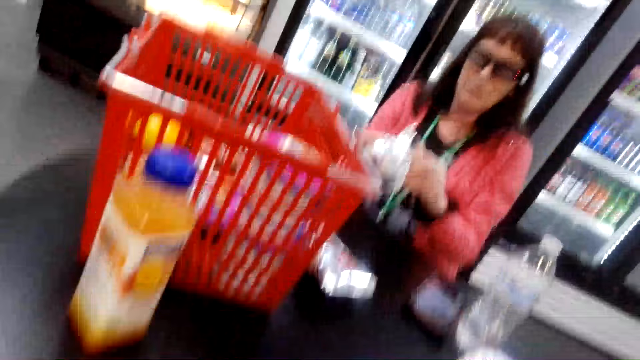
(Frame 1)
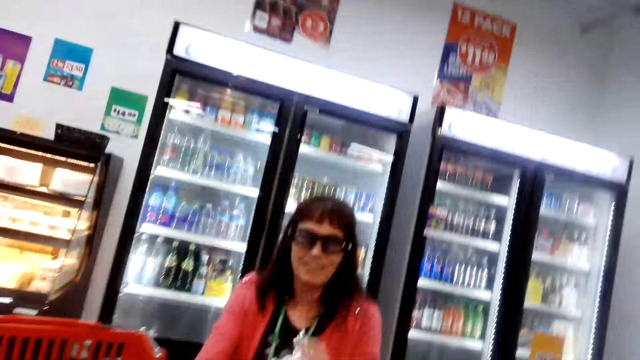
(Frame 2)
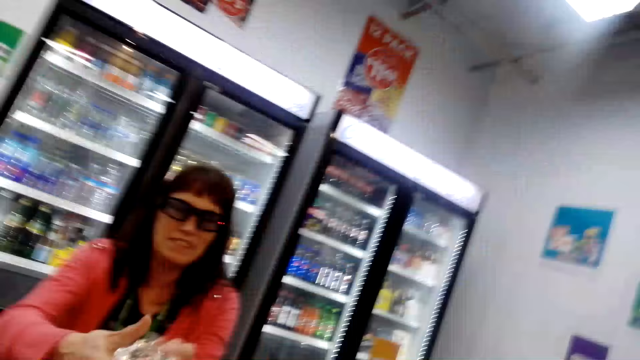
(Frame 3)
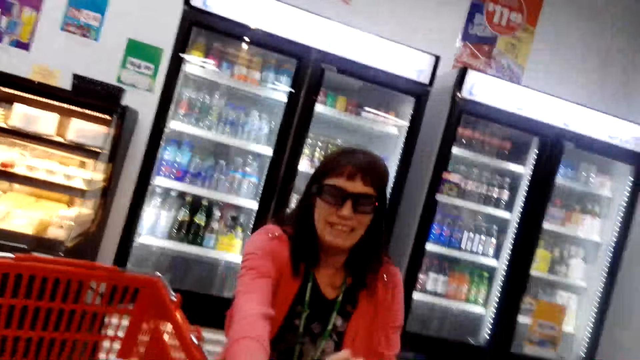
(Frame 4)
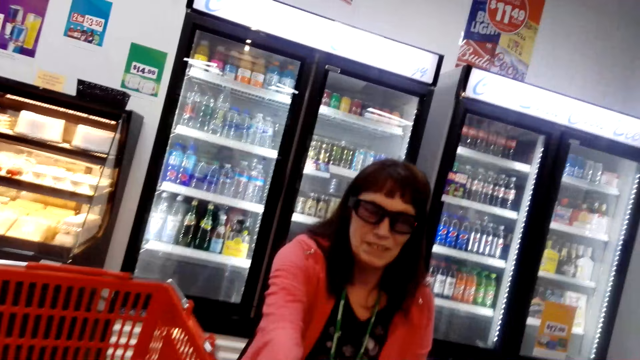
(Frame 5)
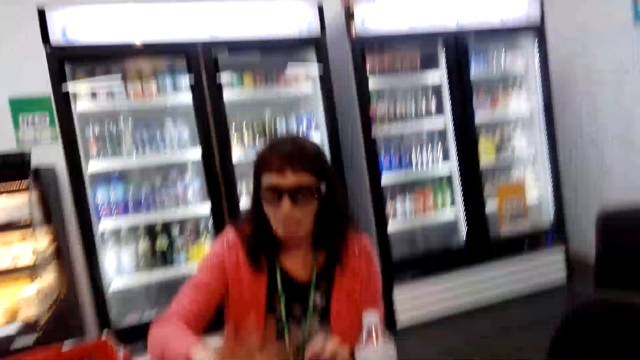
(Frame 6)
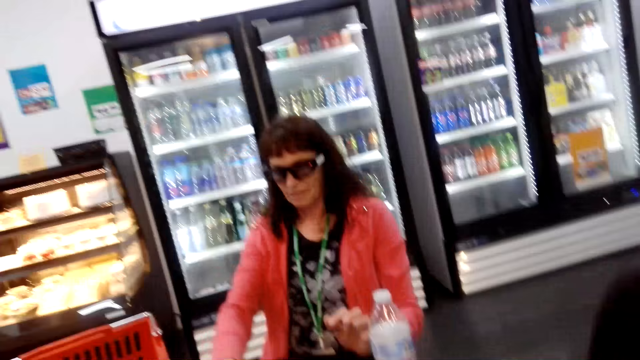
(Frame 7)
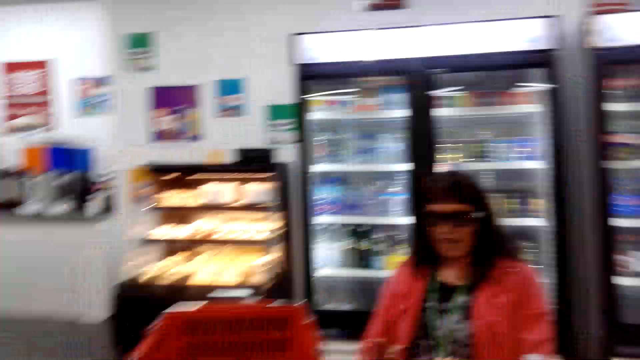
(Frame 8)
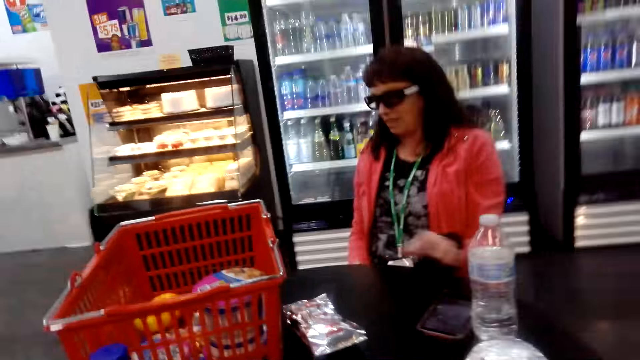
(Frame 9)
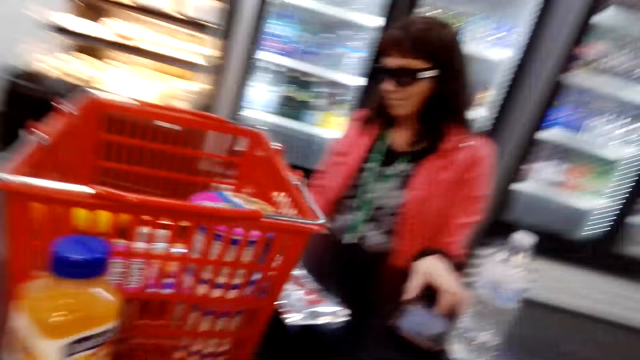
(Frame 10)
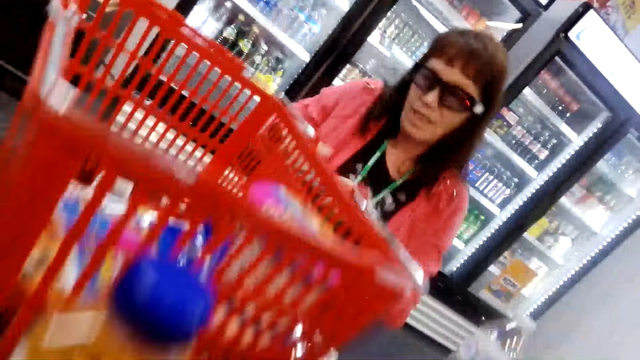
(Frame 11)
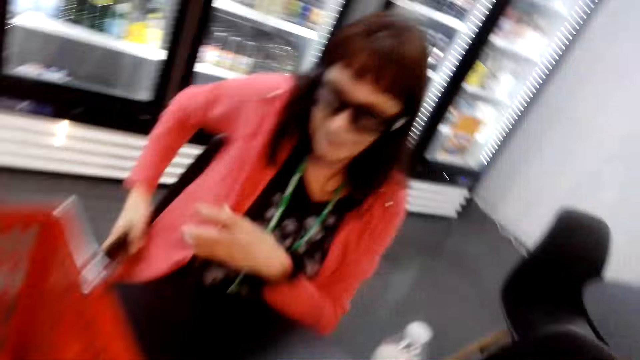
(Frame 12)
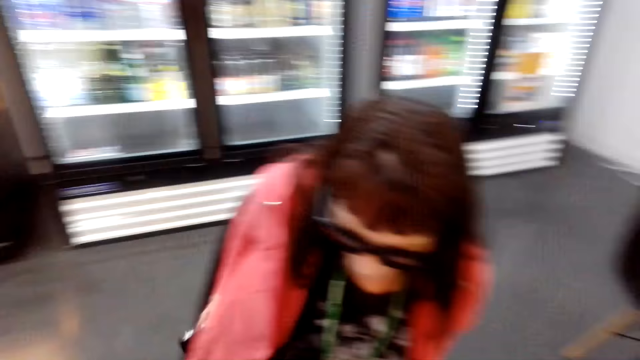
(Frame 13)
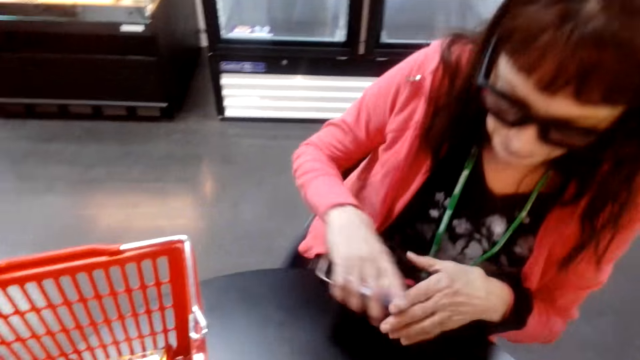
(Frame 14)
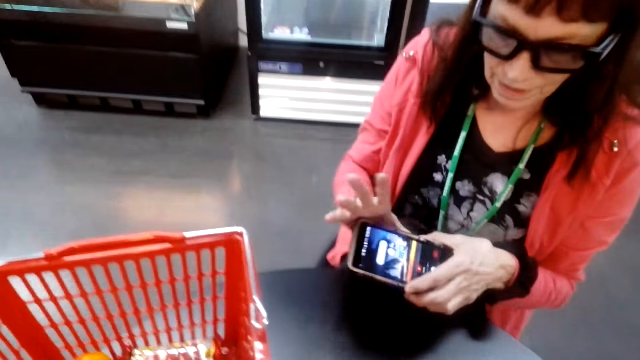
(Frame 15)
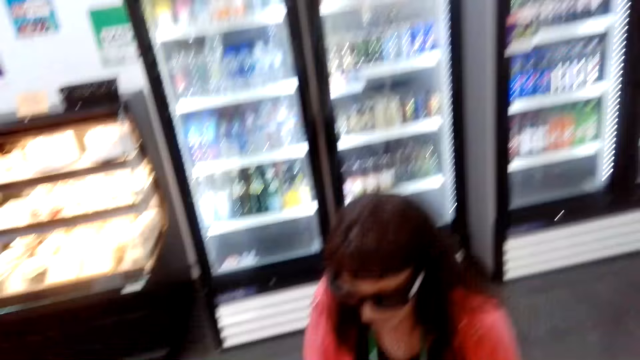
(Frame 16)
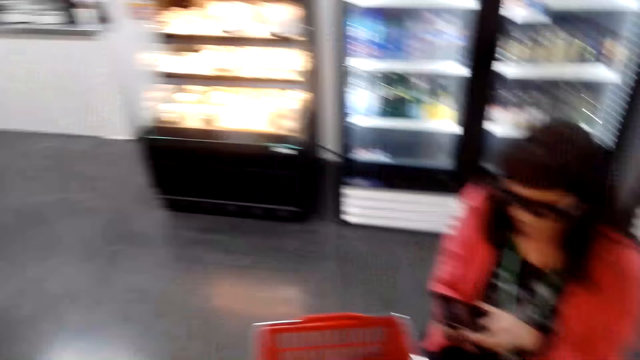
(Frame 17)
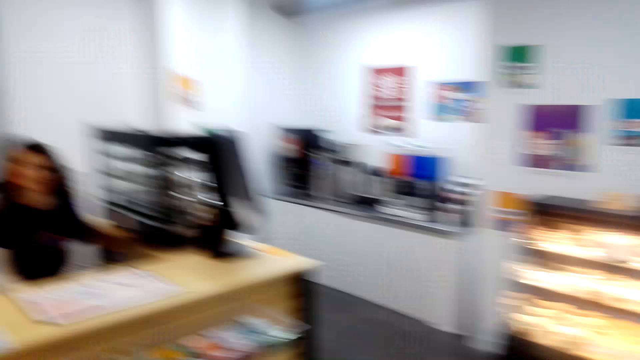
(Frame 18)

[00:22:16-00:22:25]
Someone makes a sound. A person collects the phone.

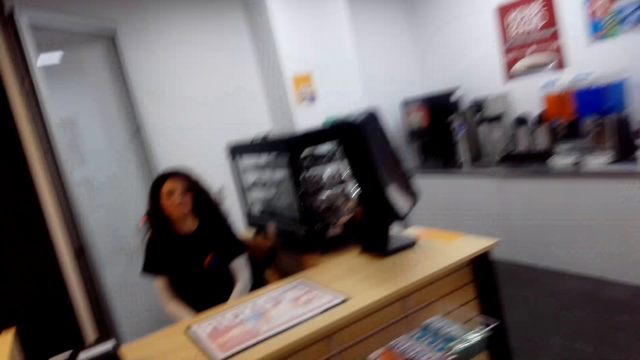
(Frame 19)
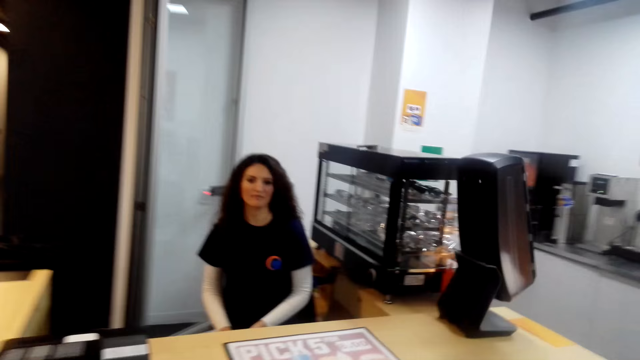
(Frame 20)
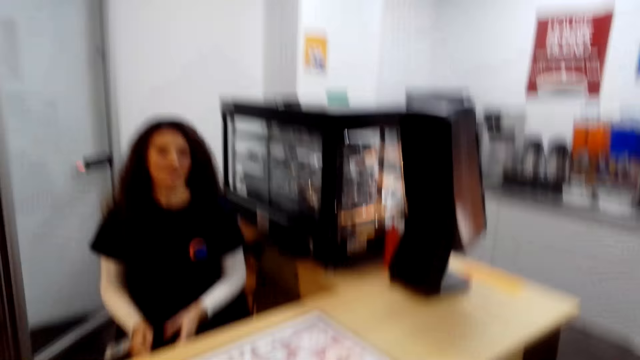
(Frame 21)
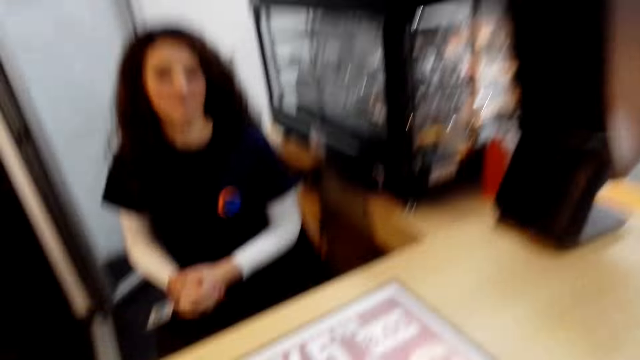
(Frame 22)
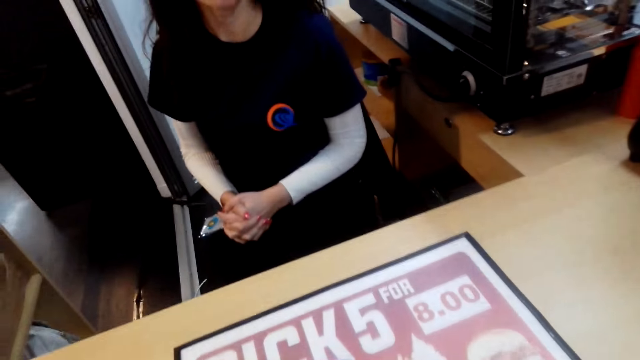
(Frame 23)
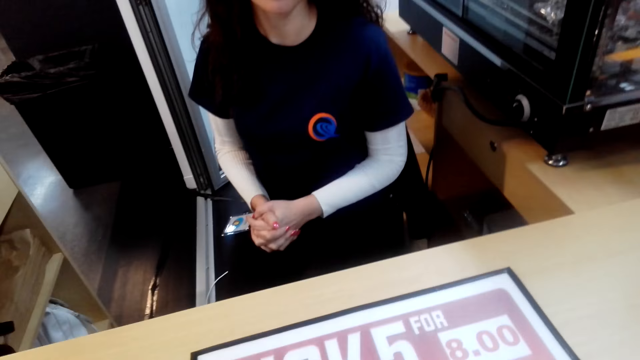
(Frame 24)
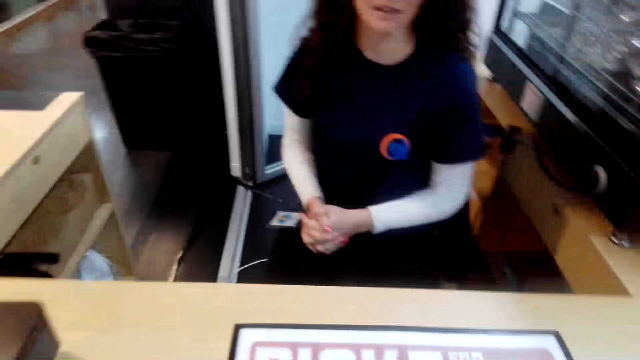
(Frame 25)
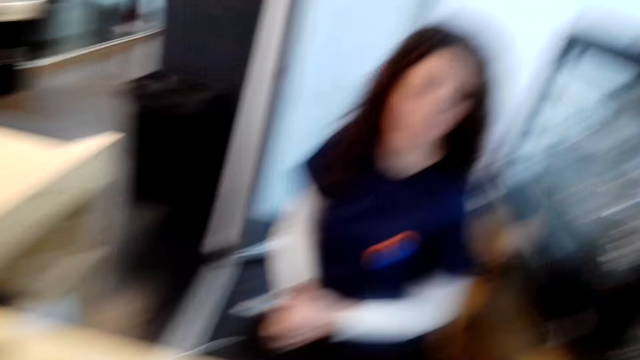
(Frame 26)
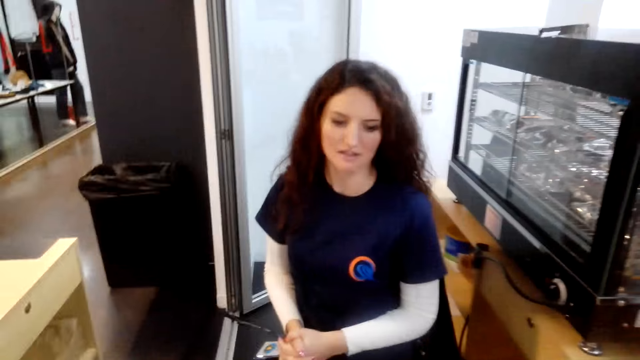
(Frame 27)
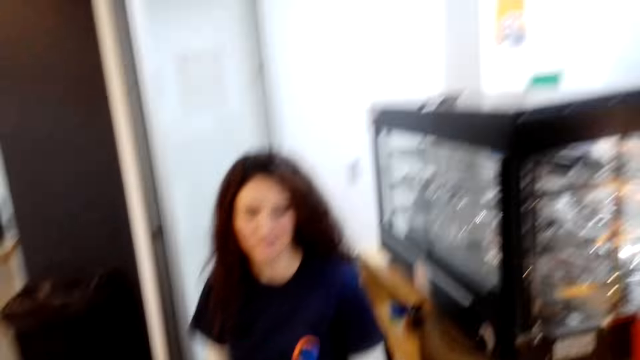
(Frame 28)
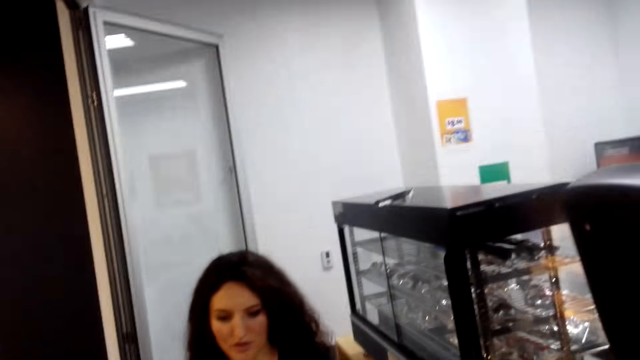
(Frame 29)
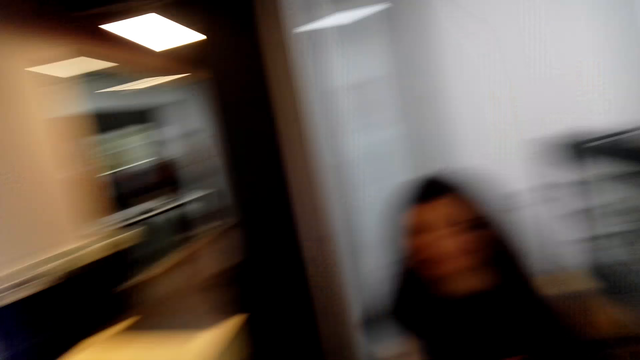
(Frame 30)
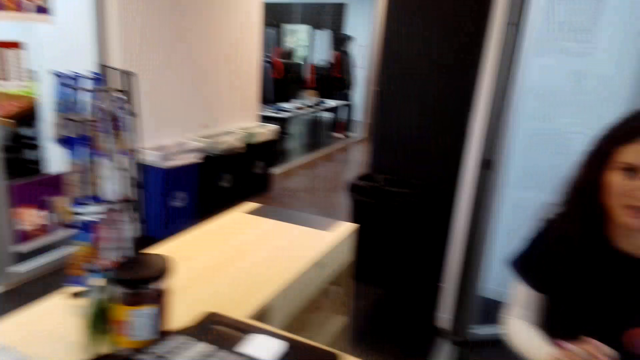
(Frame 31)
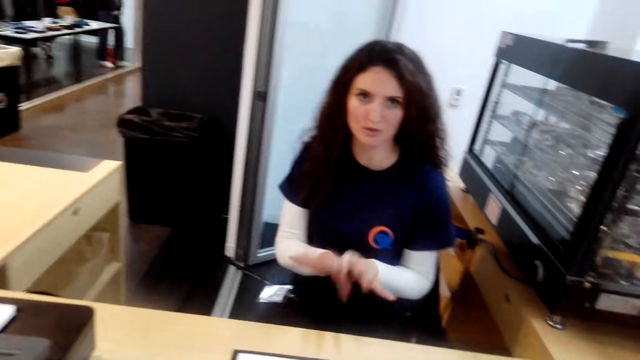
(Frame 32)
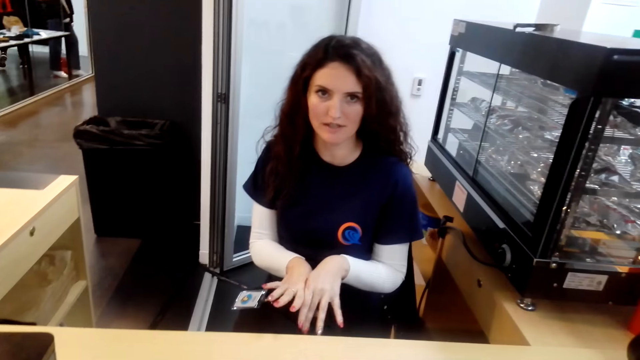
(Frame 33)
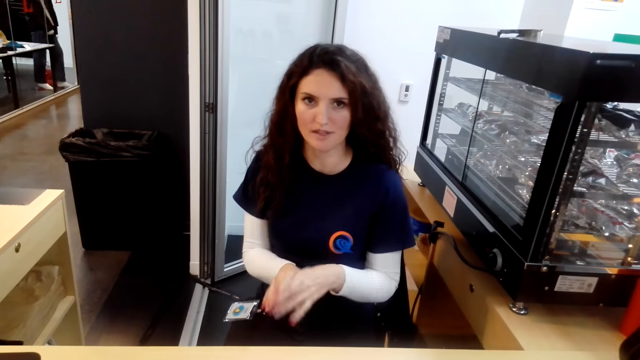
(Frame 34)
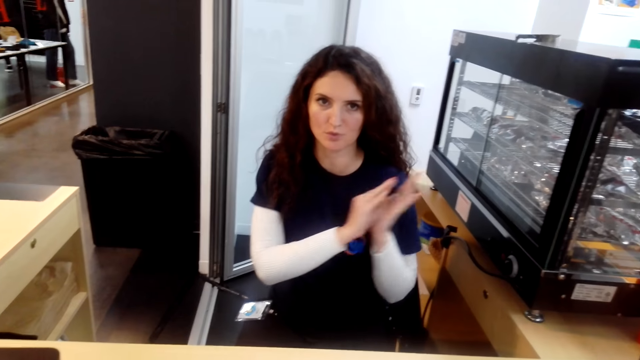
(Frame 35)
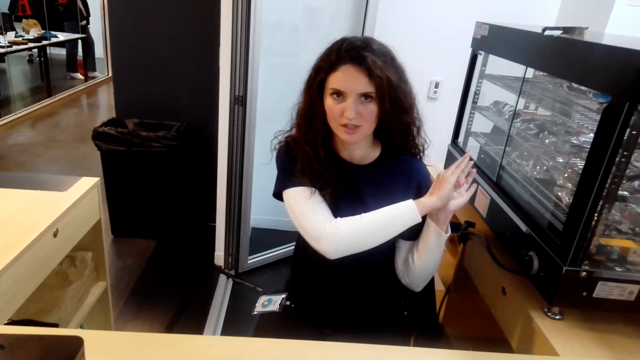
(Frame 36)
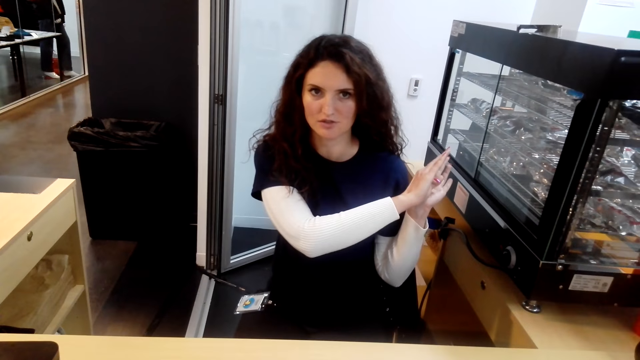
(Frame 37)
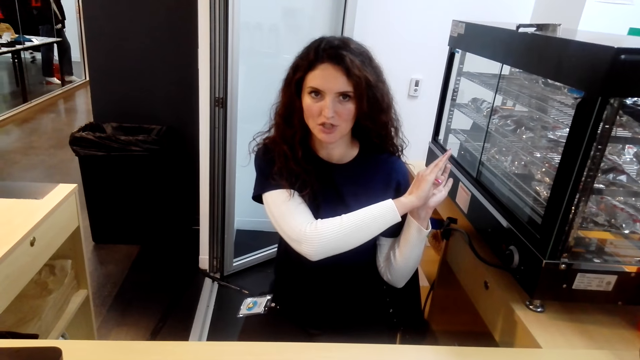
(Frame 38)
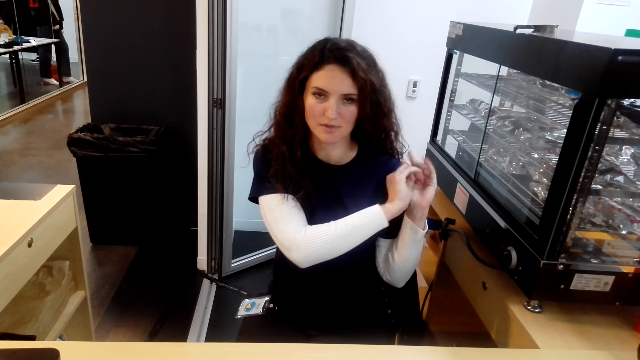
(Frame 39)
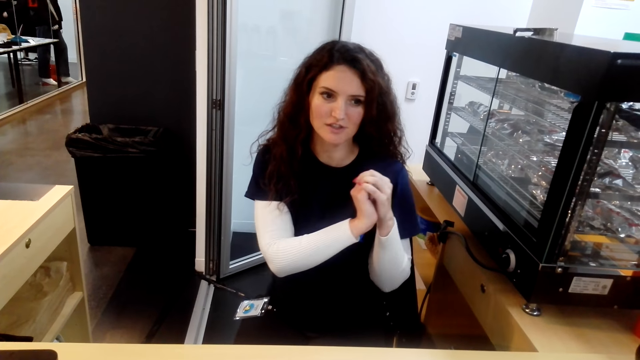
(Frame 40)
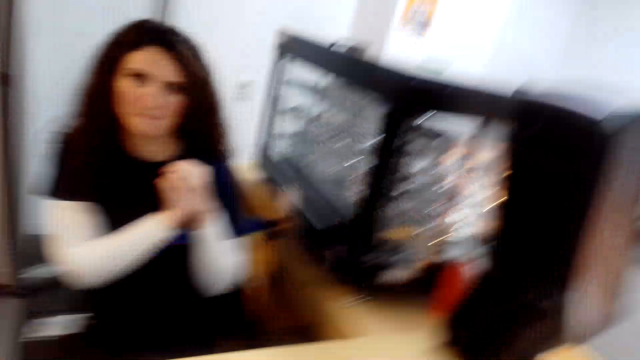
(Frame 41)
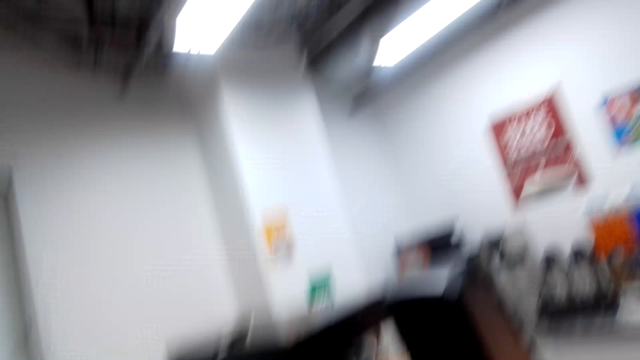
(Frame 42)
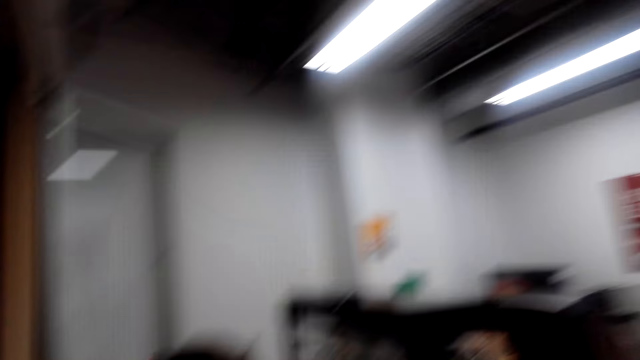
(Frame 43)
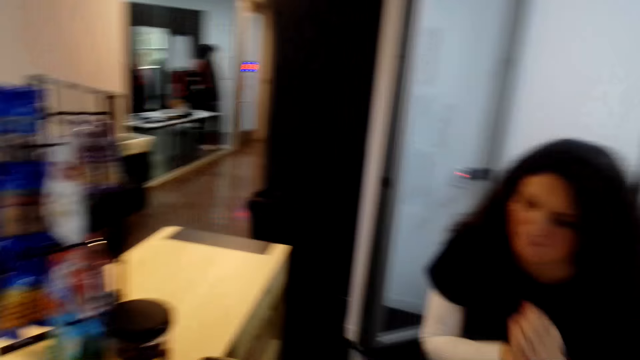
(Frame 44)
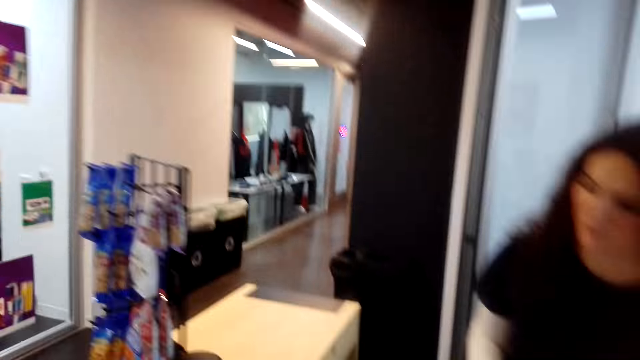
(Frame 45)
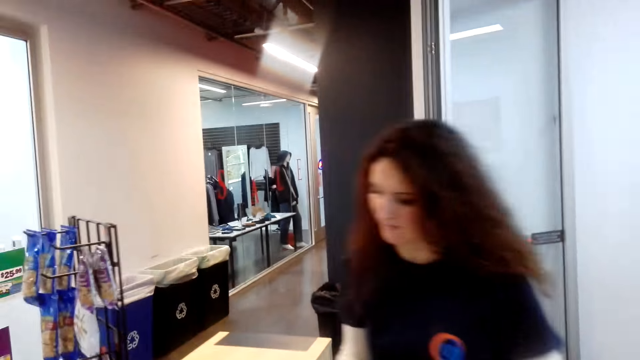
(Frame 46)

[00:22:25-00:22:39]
The camera wearer talks to a person.
